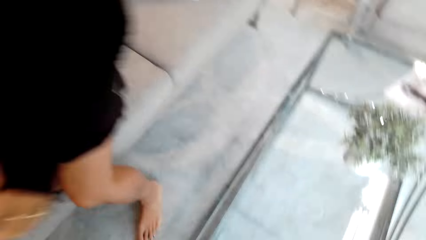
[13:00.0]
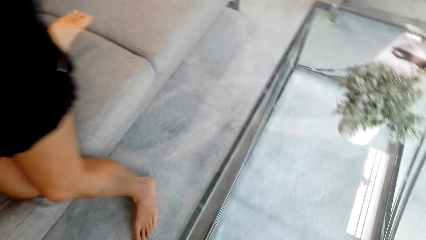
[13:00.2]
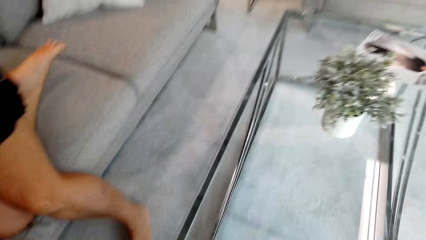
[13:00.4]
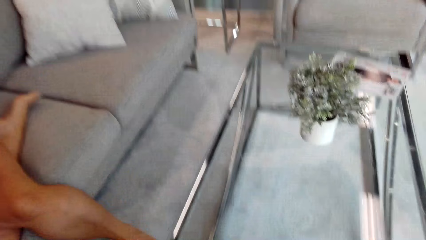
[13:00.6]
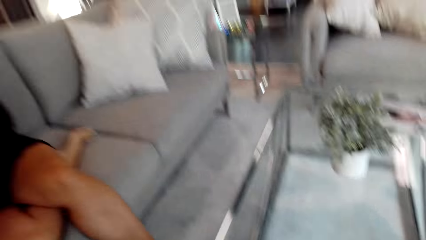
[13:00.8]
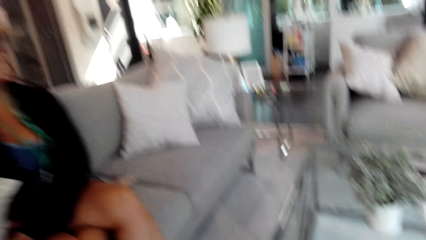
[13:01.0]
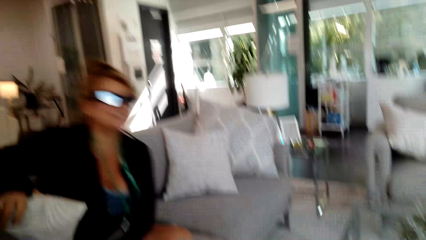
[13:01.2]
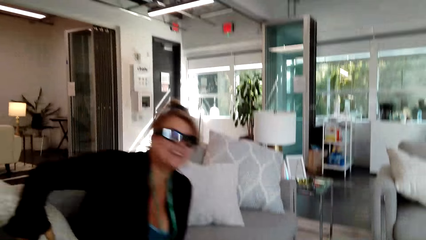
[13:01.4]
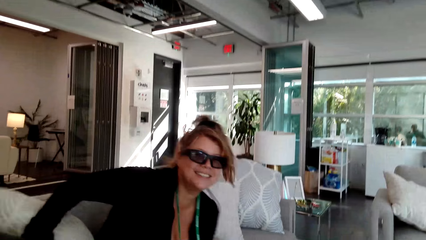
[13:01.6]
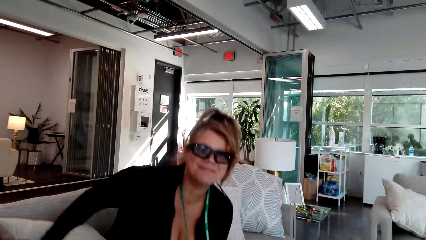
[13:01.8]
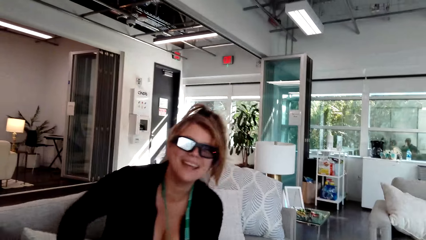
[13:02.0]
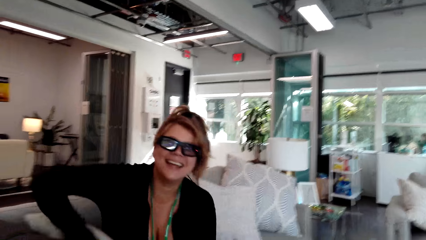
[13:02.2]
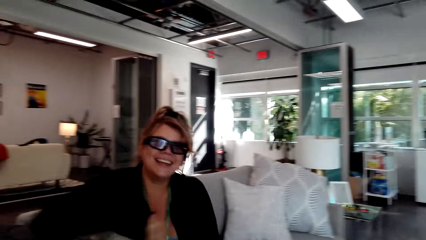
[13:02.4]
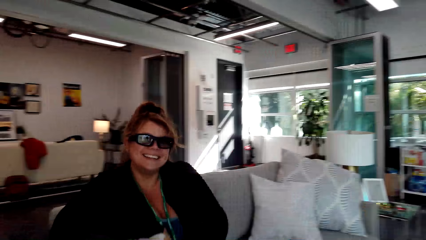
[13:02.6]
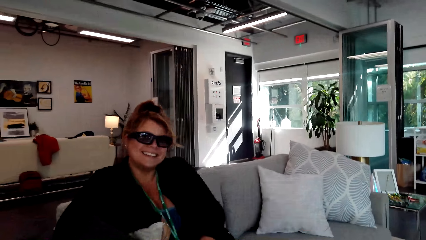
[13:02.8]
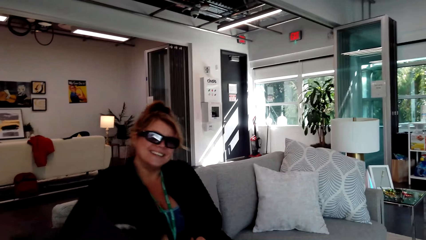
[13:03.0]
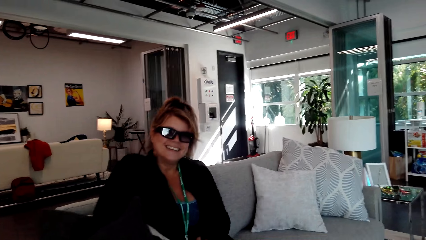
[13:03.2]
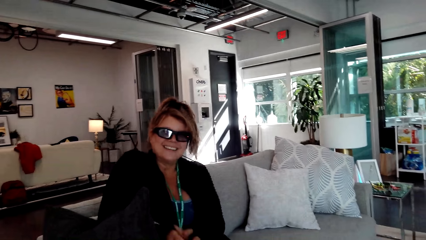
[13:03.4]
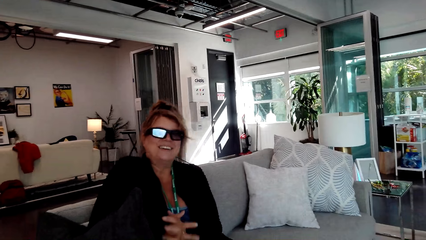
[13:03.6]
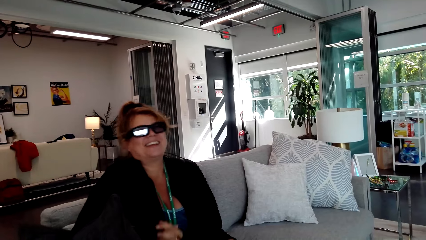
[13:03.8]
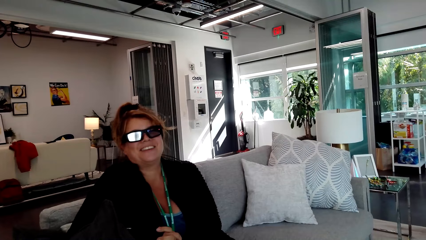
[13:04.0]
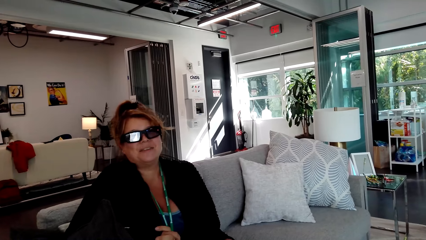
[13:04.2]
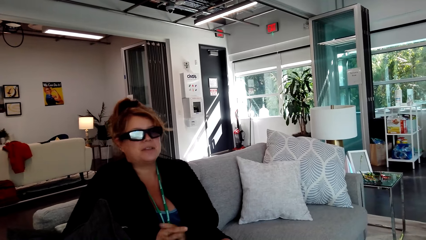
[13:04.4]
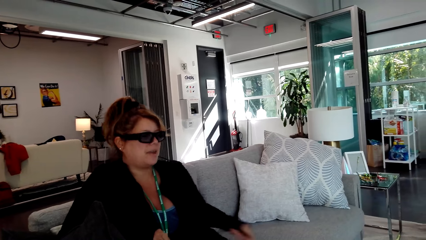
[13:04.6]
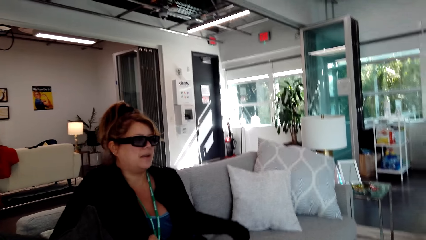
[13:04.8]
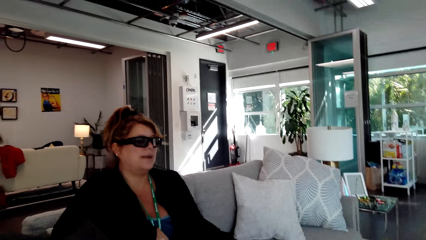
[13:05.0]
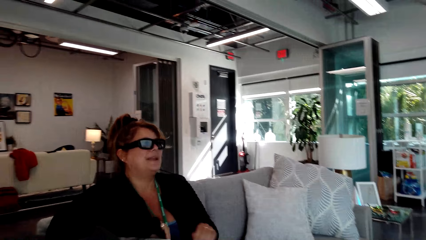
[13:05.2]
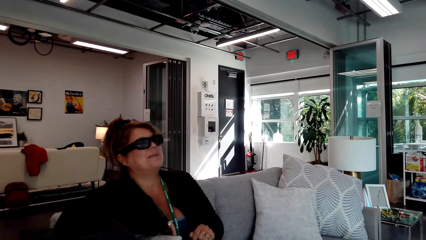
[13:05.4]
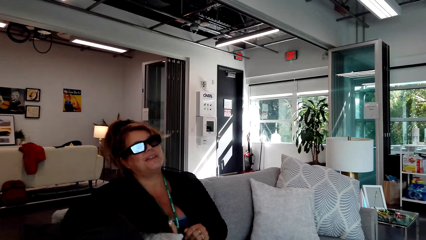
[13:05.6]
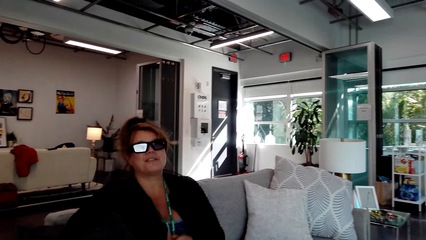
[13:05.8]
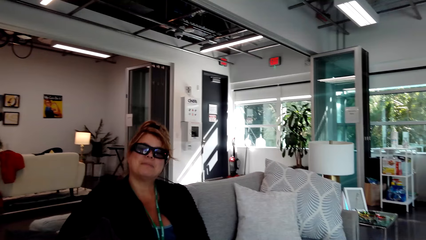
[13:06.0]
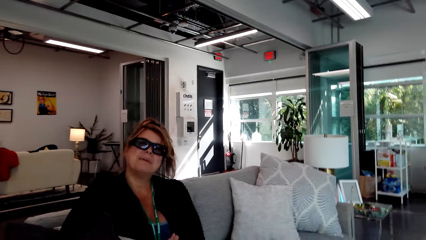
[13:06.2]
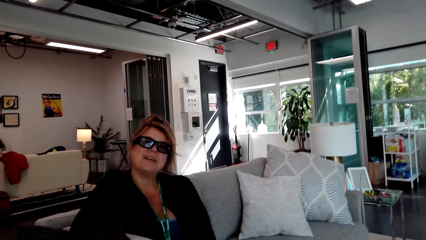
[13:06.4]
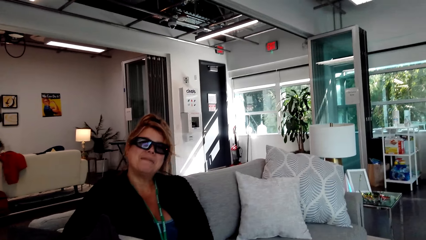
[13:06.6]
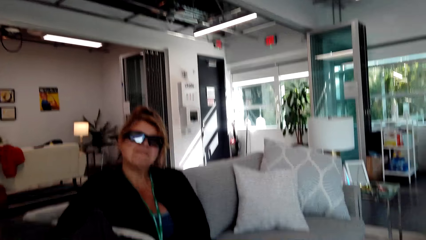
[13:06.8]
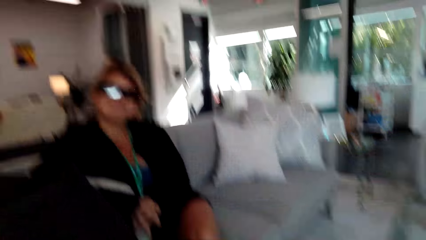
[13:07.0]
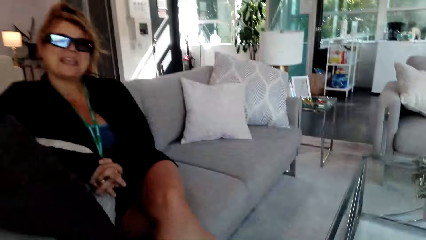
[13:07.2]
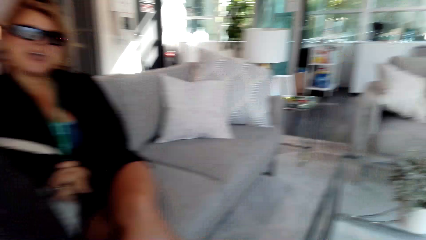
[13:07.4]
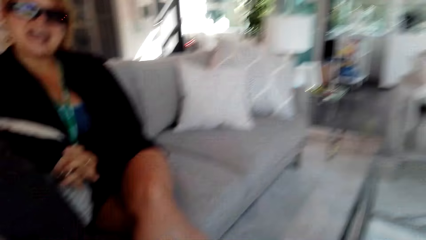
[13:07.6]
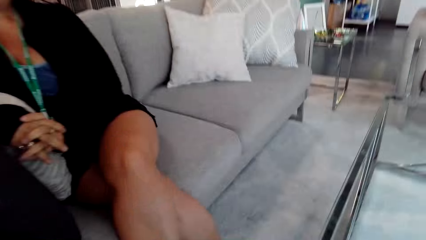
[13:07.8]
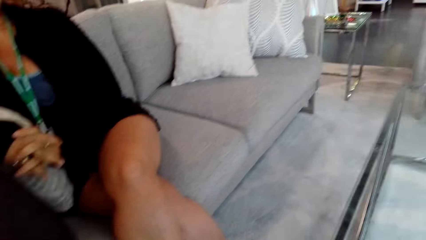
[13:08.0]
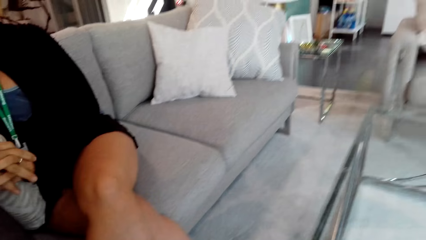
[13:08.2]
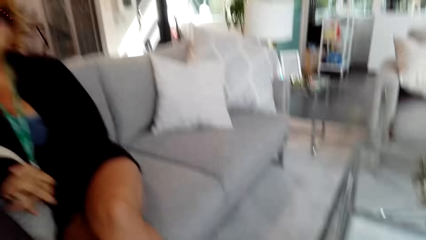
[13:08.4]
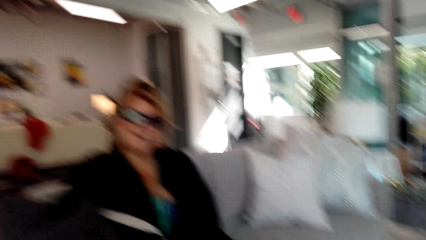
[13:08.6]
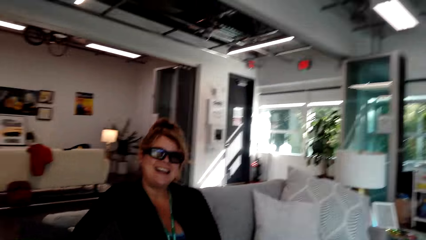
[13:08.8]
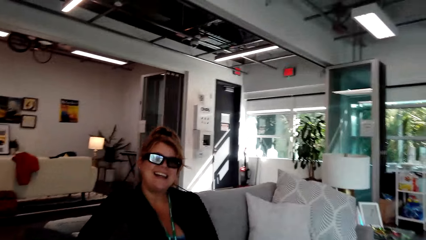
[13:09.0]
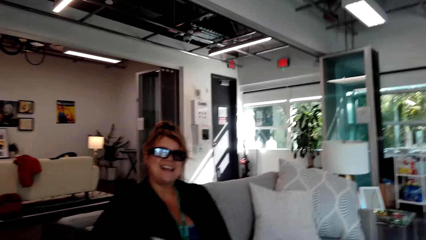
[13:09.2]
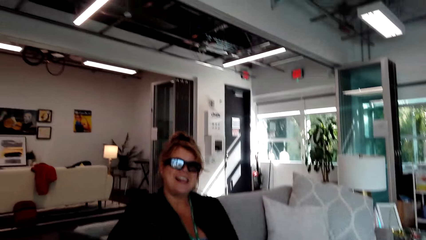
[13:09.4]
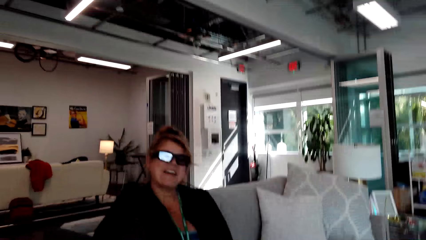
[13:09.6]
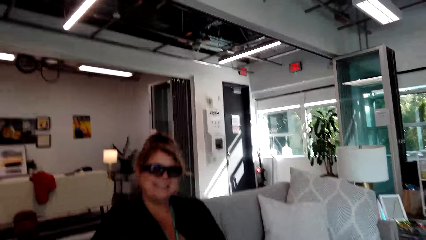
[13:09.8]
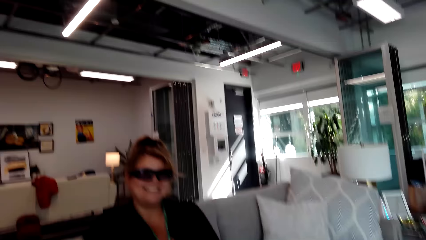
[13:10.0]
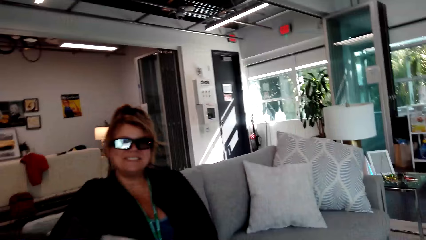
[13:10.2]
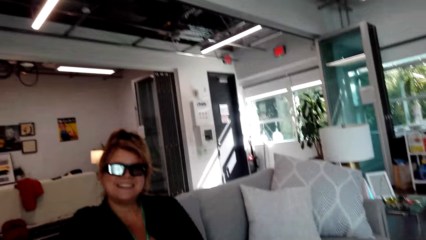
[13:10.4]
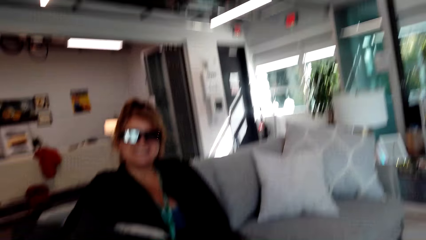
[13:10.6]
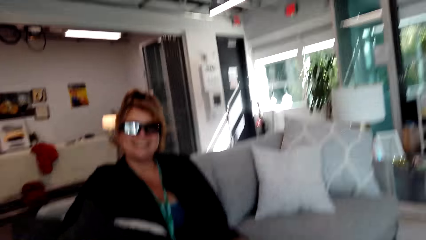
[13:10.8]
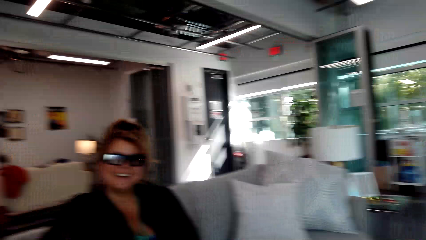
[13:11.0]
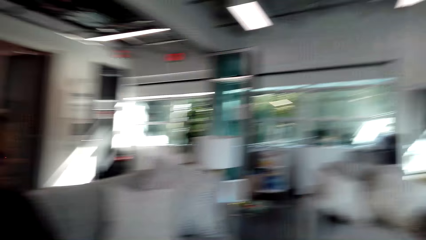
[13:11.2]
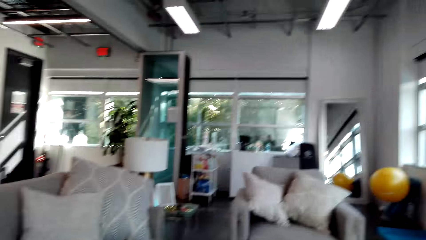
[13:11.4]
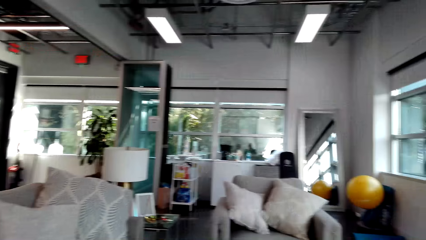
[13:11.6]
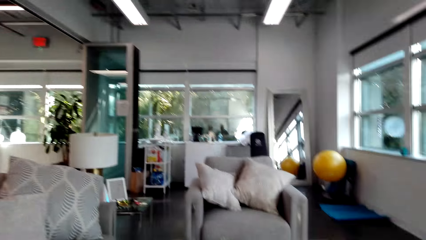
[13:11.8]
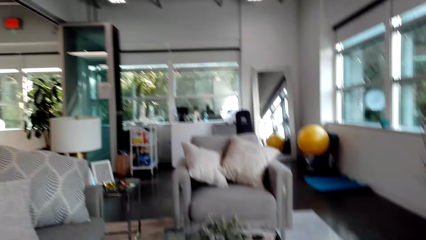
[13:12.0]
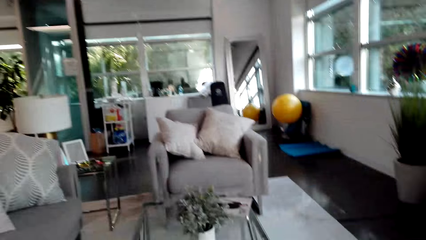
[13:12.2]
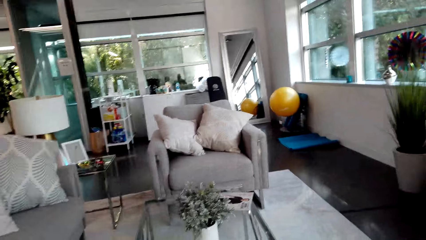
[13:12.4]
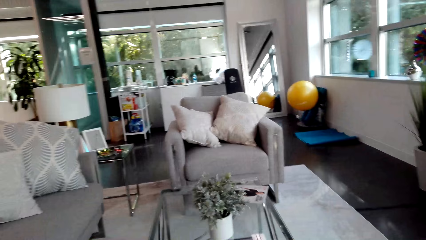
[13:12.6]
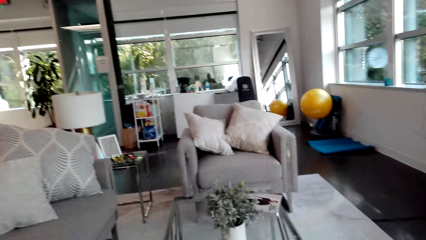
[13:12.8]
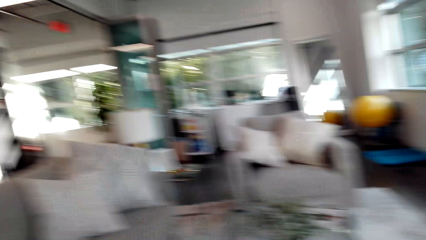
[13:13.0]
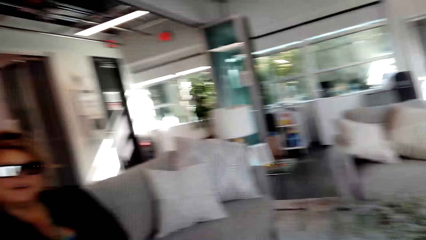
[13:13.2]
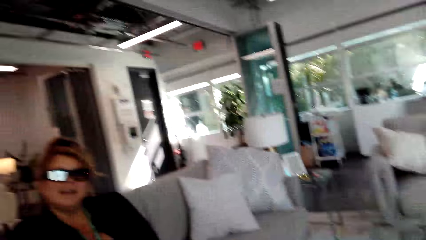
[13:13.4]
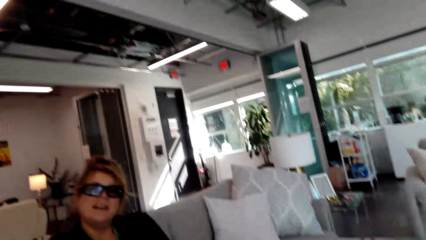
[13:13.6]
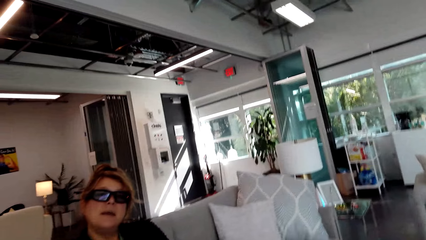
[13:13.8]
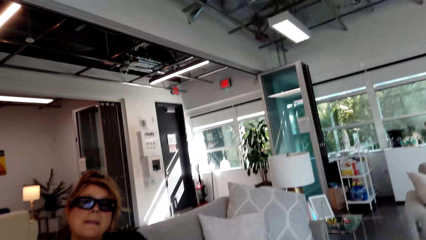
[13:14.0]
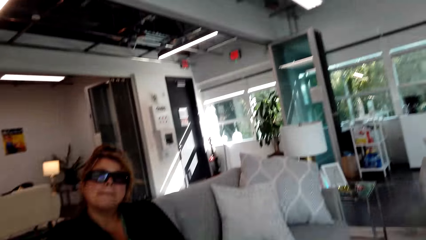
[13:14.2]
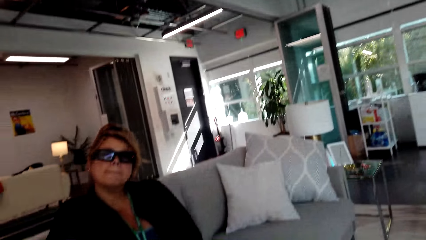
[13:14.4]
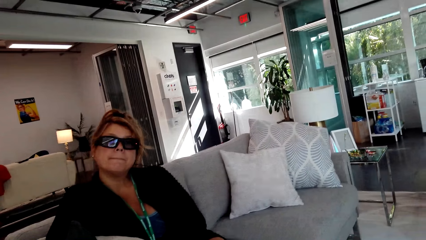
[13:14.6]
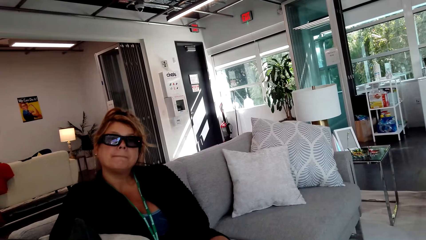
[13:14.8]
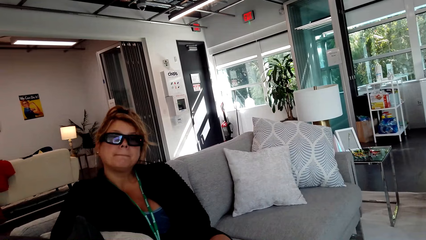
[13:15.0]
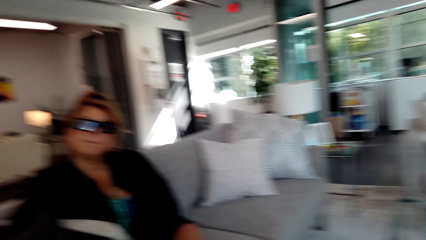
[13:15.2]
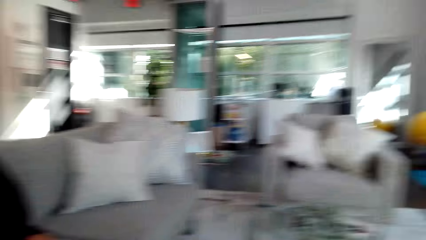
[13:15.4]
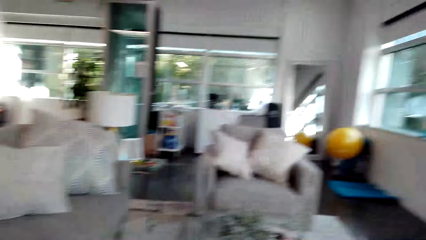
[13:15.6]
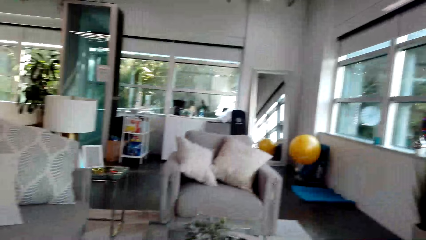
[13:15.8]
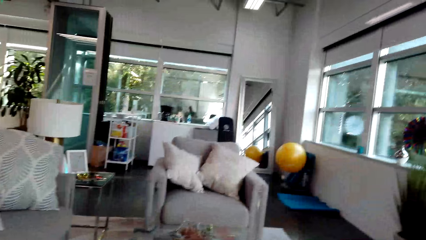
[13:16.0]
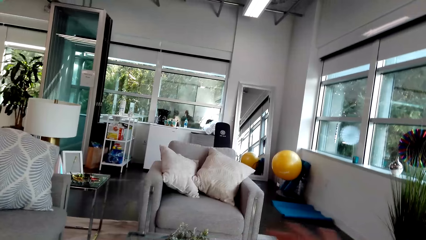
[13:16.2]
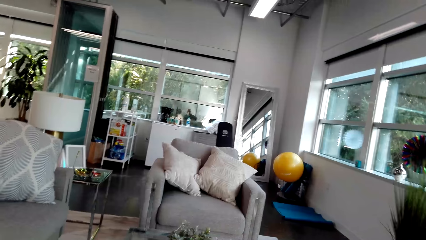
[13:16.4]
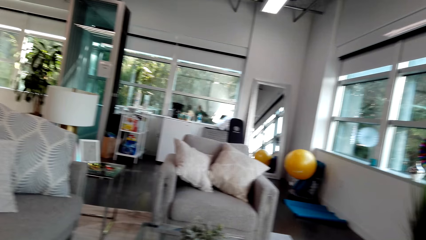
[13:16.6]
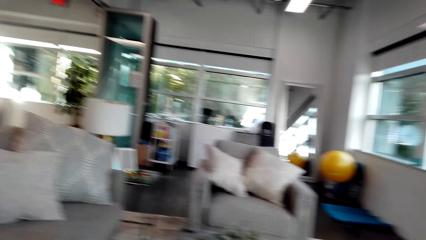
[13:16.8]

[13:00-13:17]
The woman sits on a chair. The camera wearer converses with the woman. They sit. They move the camera around the room.
